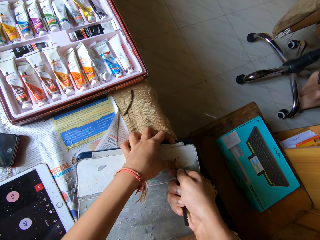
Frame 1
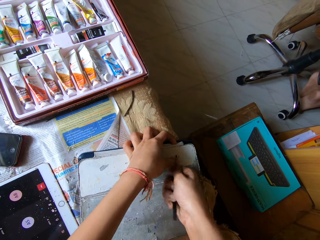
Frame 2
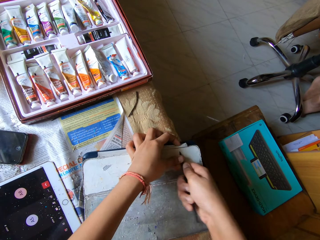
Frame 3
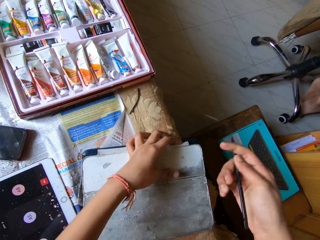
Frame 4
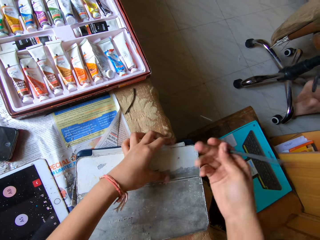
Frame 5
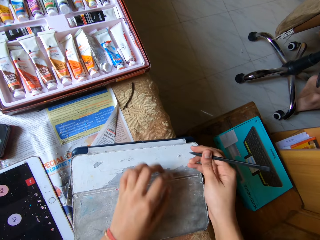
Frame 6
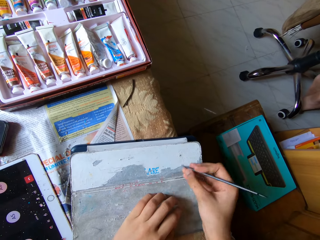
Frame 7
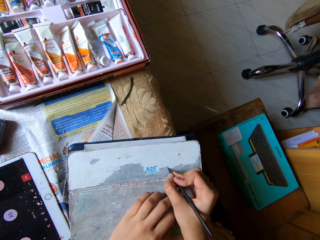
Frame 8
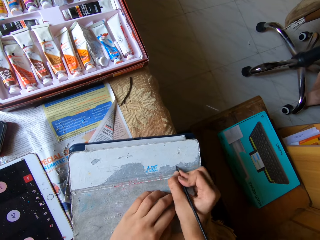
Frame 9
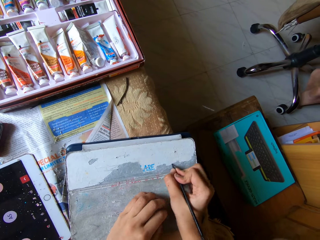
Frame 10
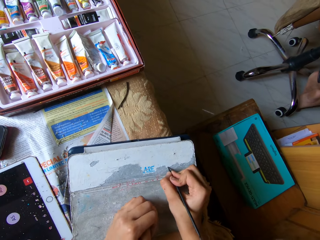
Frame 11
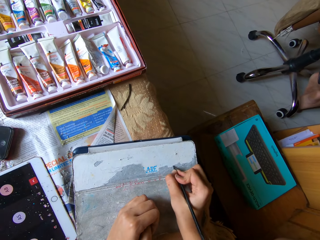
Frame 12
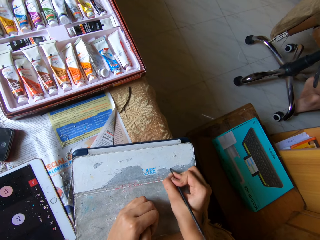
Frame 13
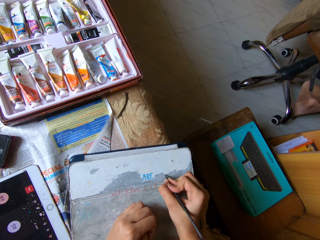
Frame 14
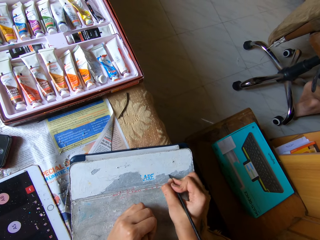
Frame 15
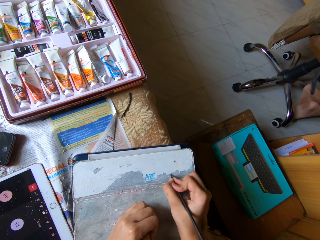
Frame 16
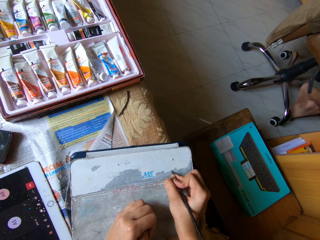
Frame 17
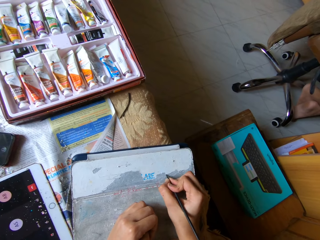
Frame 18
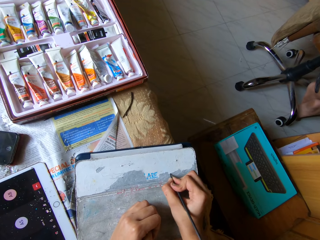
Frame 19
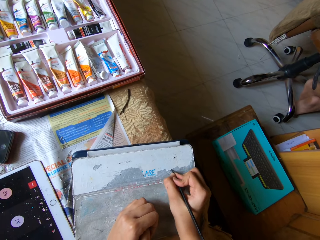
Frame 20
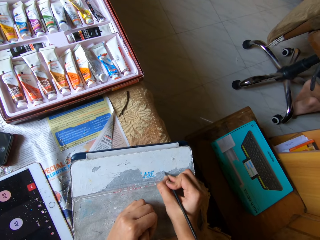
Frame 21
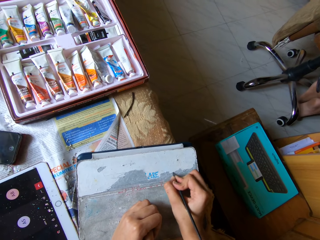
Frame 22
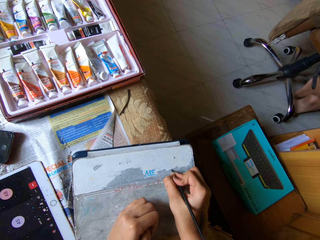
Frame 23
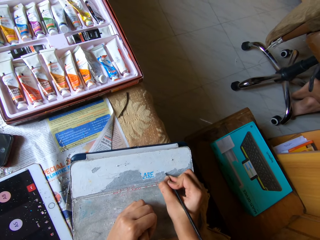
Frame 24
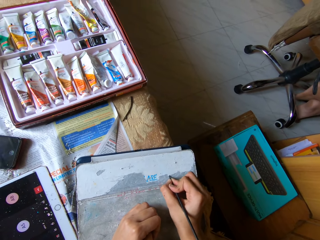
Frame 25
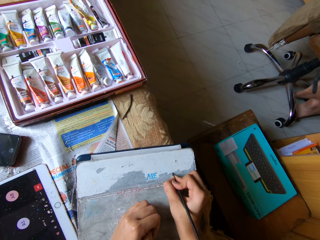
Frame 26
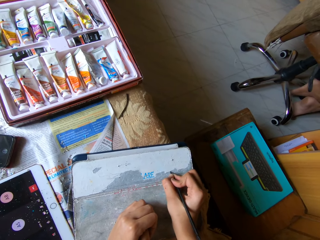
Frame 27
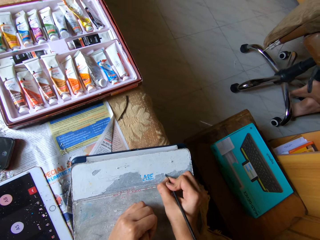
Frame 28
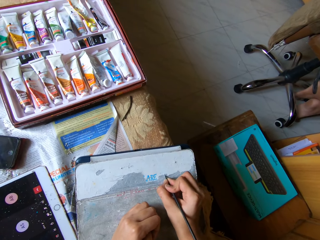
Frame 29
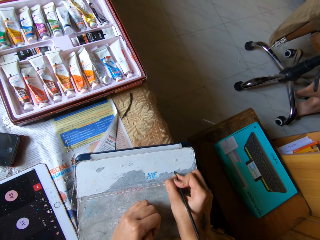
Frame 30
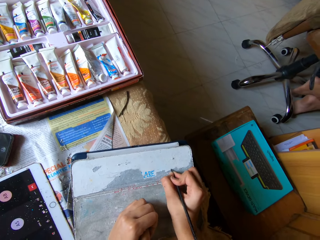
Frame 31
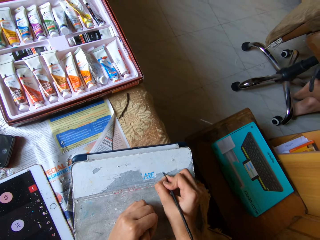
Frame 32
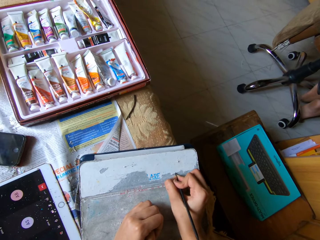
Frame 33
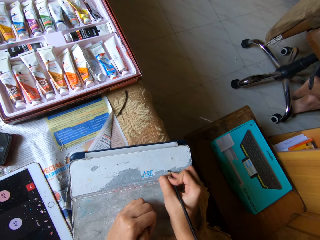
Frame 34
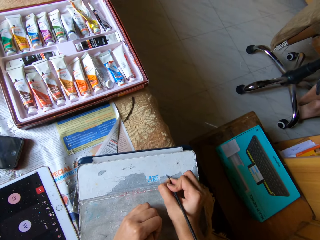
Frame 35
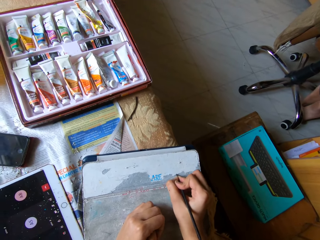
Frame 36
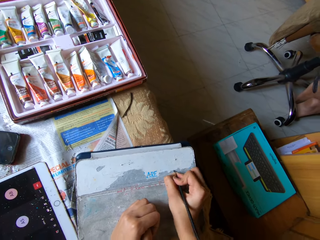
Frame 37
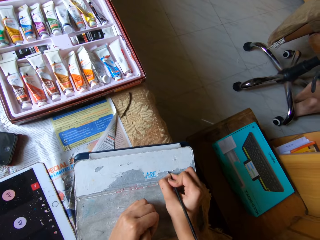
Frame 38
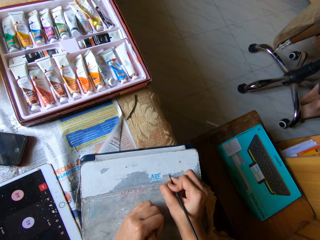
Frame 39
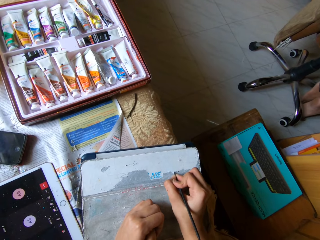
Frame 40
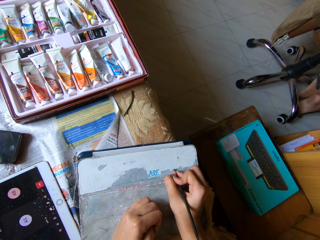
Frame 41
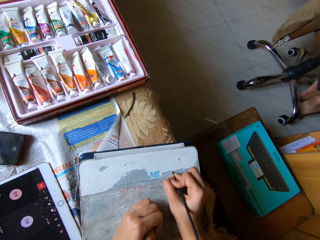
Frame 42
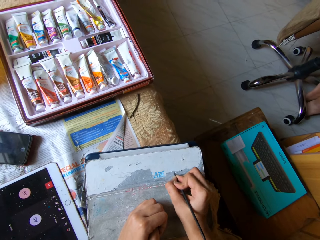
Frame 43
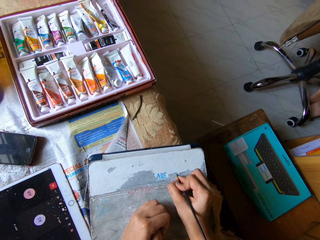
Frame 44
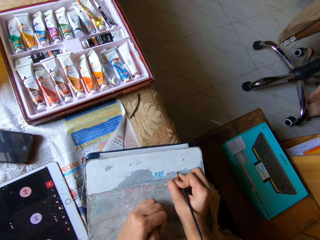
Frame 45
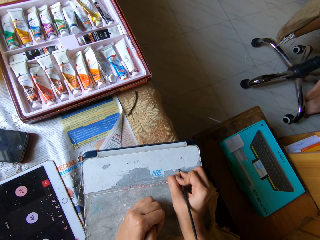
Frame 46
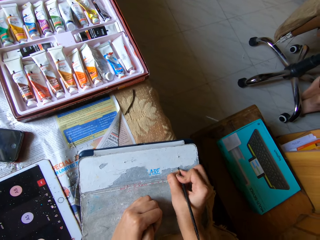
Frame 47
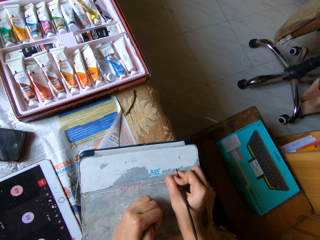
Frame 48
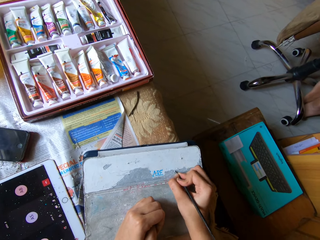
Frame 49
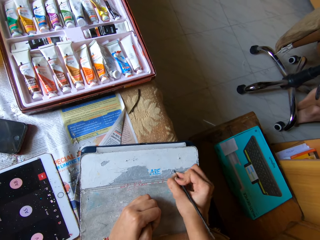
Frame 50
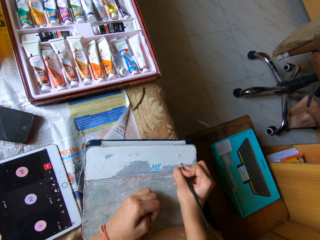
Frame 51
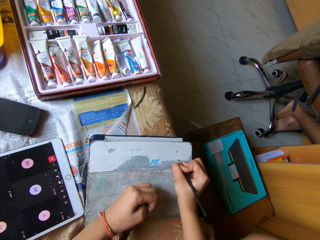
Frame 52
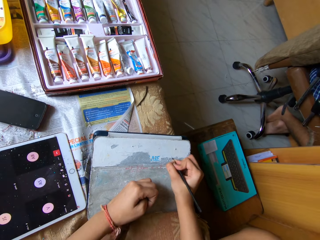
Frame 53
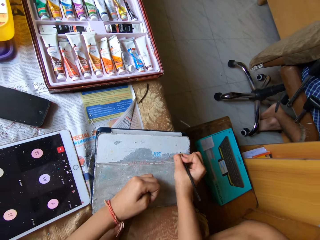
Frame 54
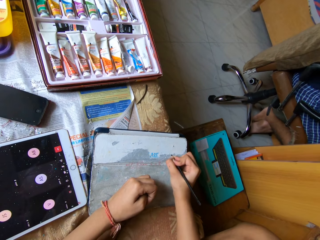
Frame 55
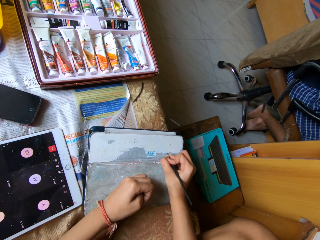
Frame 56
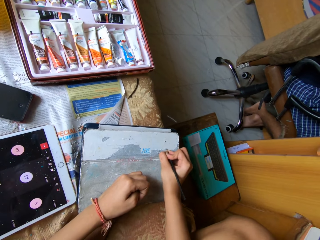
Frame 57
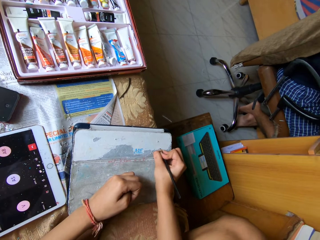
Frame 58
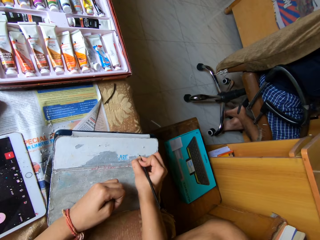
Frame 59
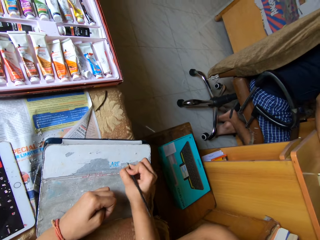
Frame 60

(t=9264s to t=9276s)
The camera wearer scrapes the tablet pouch on the bed with the scraper pen in her right hand.

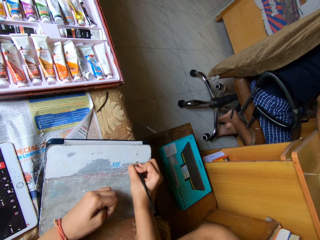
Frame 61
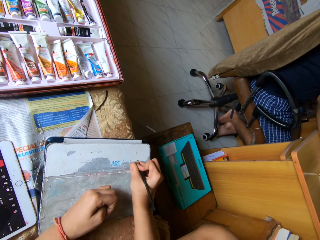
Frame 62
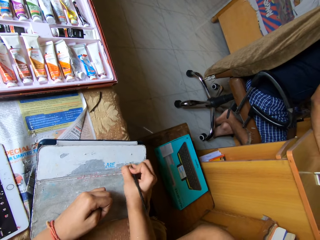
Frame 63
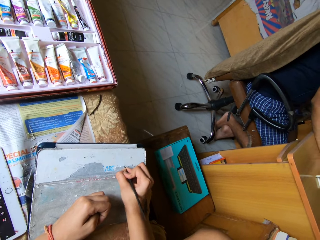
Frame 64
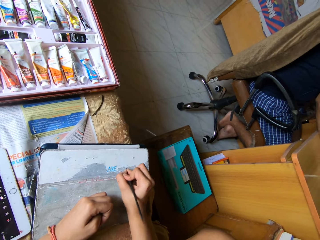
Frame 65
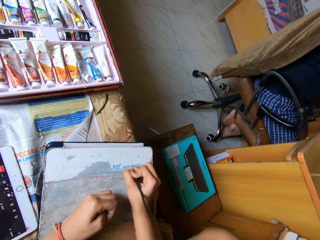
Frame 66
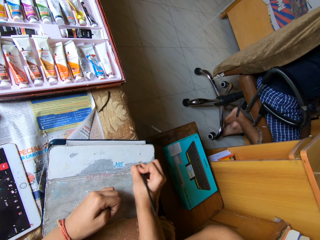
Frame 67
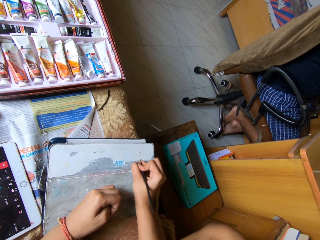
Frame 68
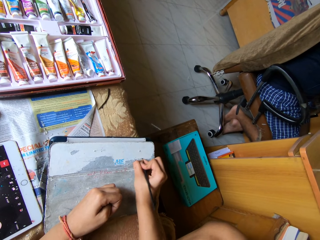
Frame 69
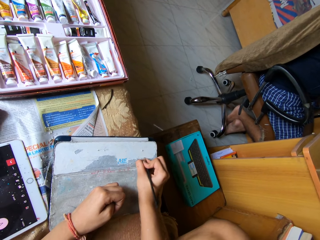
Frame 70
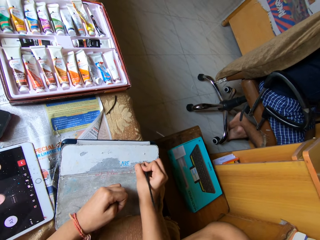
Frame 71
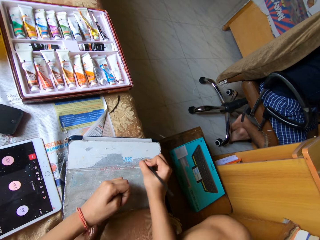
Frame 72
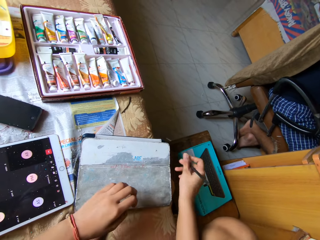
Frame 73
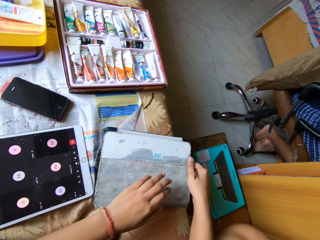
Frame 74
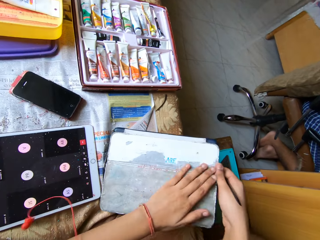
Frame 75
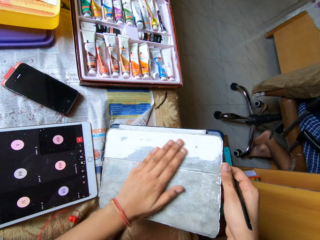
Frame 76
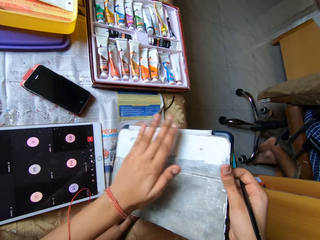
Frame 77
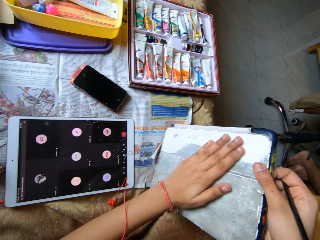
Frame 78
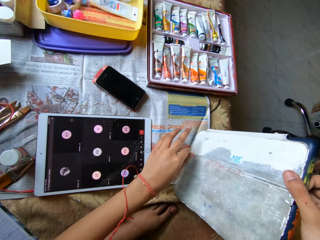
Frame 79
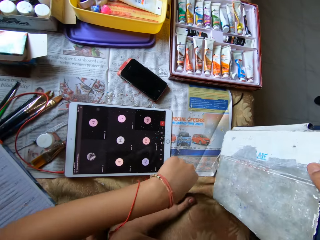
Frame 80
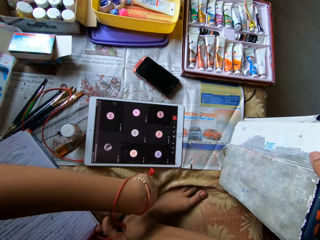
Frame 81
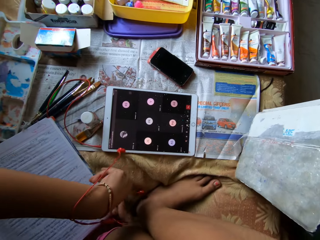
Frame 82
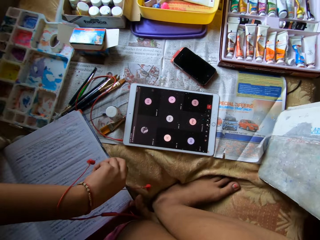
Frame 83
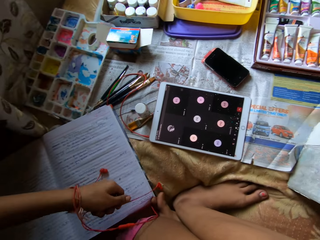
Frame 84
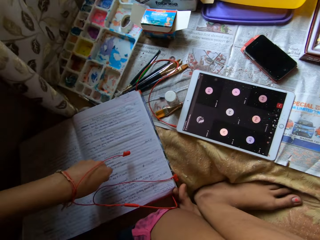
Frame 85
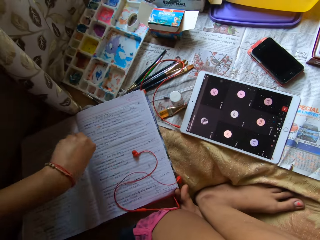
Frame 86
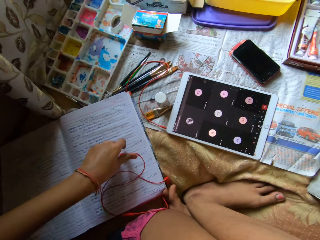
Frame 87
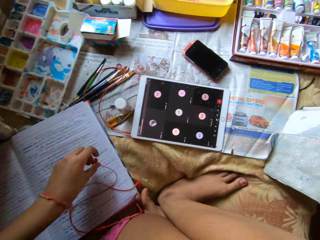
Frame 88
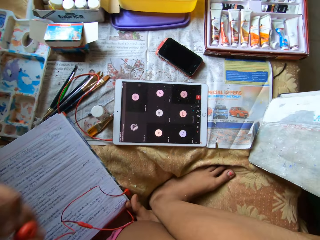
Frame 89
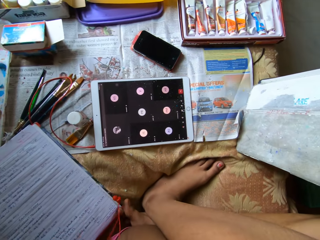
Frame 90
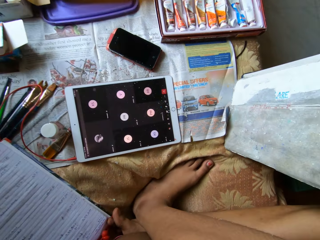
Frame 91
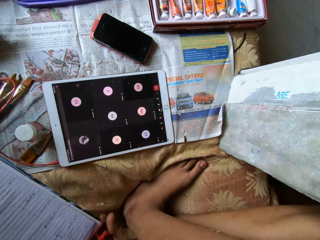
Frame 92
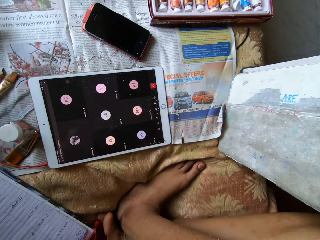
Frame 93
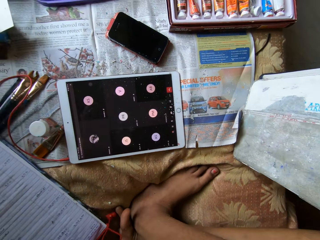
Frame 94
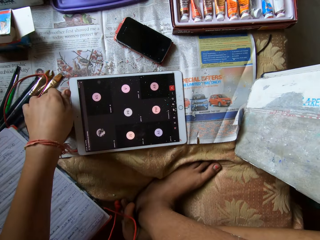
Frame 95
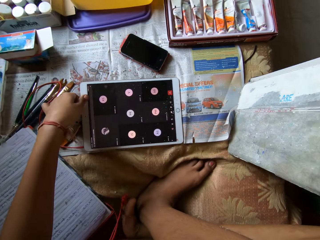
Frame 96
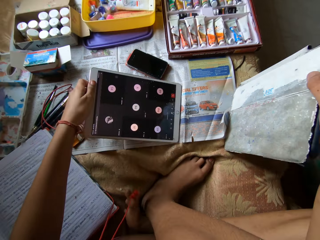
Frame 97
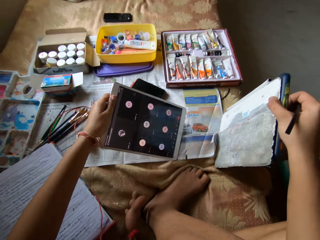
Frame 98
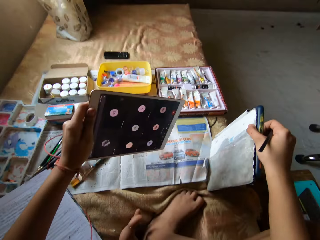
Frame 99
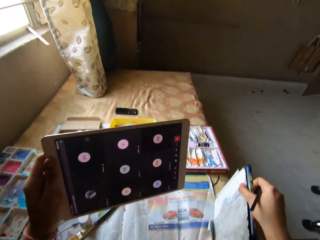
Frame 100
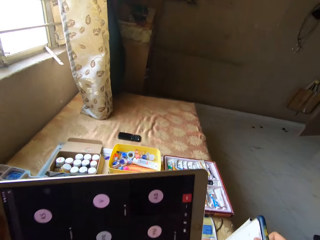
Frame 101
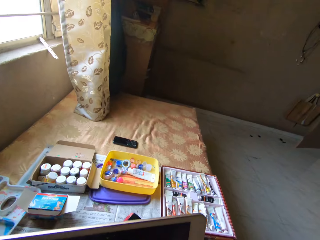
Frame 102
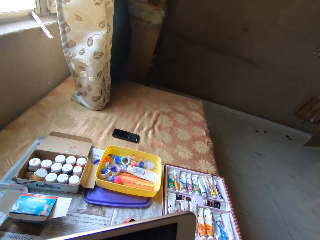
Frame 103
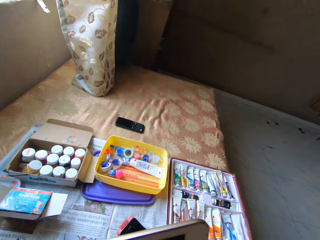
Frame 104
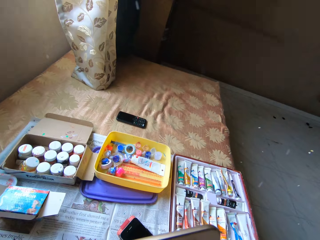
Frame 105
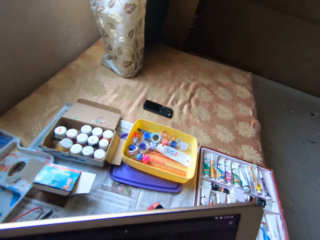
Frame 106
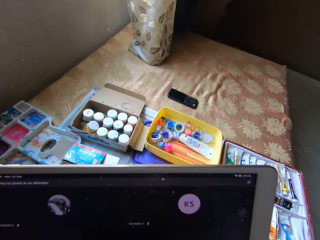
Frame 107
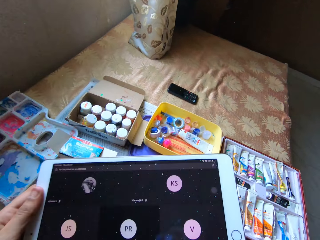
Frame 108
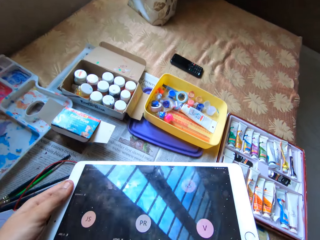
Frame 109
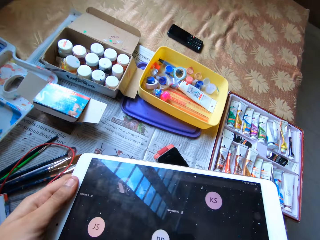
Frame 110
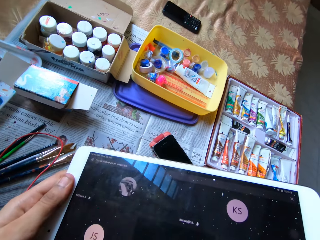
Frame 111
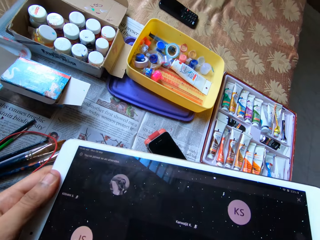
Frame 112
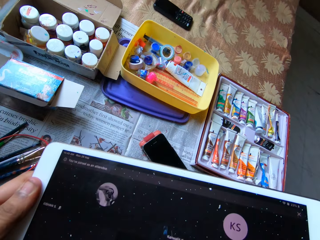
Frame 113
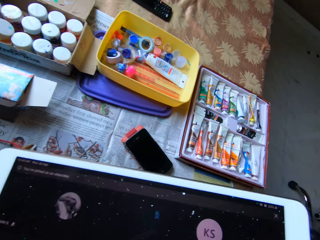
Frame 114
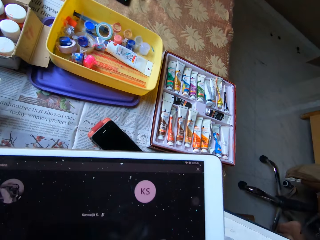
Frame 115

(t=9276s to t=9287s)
The camera wearer picks the pouch from the bed with her right hand. She wipes the tablet pouch in her right hand with her left hand. She shakes the tablet pouch with her right hand. She drops the earpiece on the bed with her left hand. She picks the earpiece from the bed with her left hand. She wears the earphones. She picks the tablet from the bed with her left hand. She blows the tablet.
